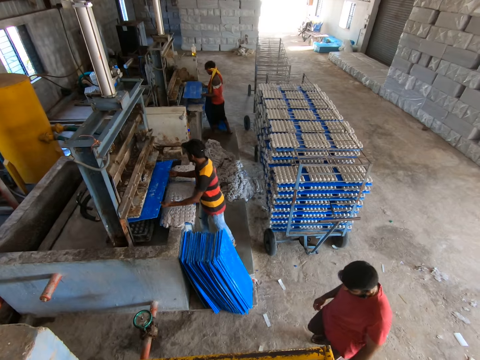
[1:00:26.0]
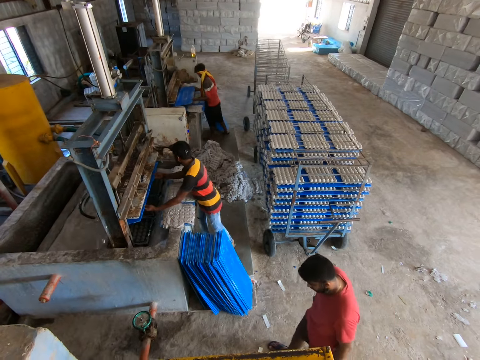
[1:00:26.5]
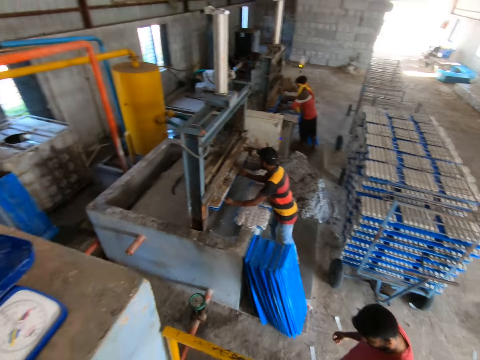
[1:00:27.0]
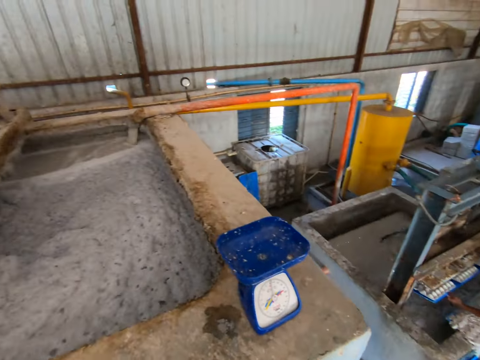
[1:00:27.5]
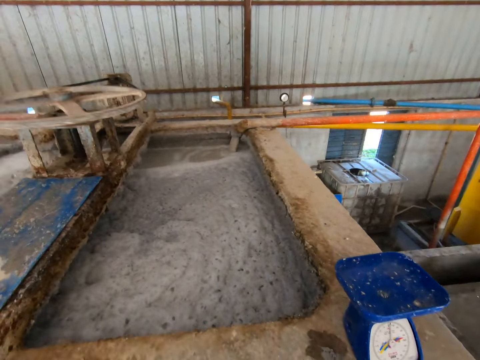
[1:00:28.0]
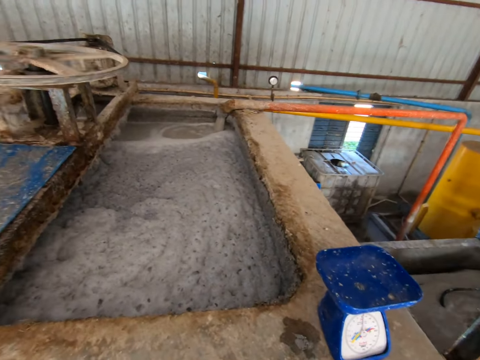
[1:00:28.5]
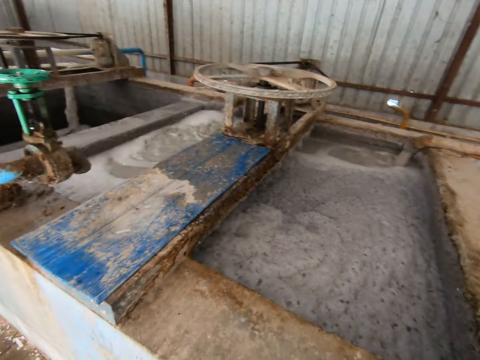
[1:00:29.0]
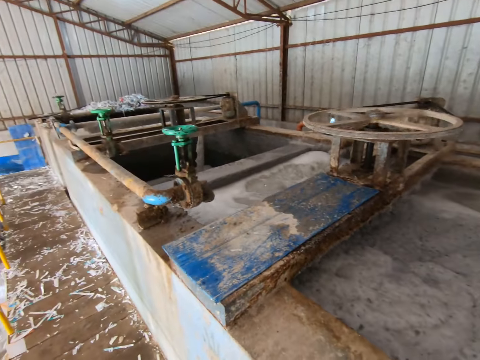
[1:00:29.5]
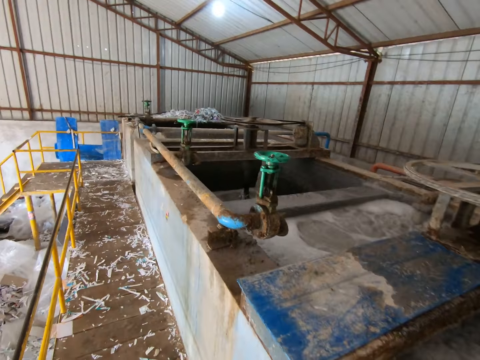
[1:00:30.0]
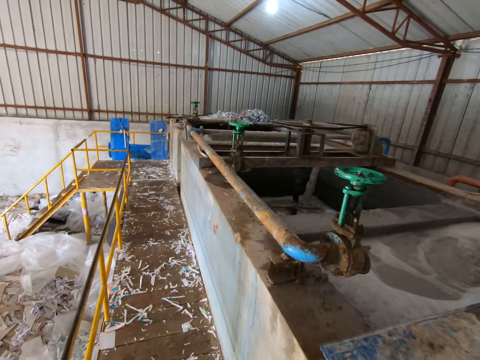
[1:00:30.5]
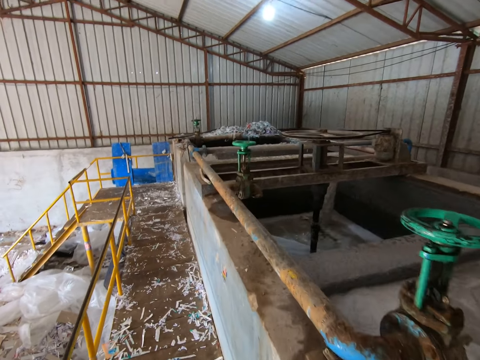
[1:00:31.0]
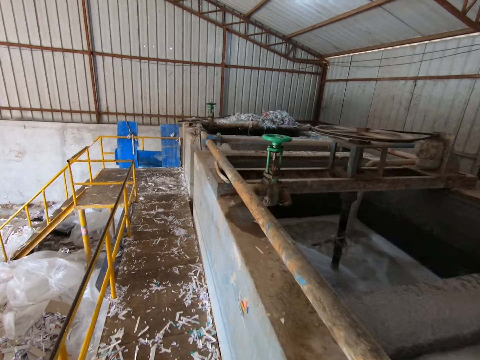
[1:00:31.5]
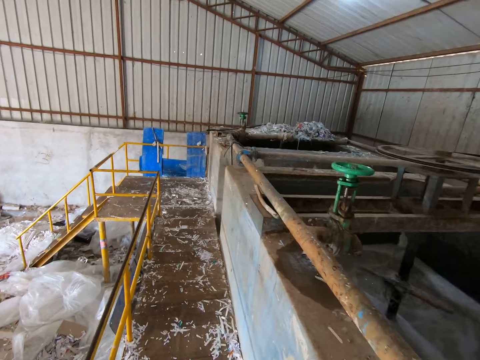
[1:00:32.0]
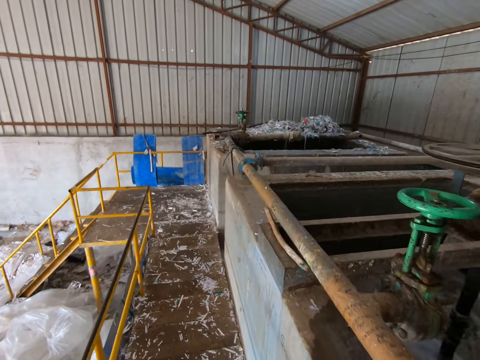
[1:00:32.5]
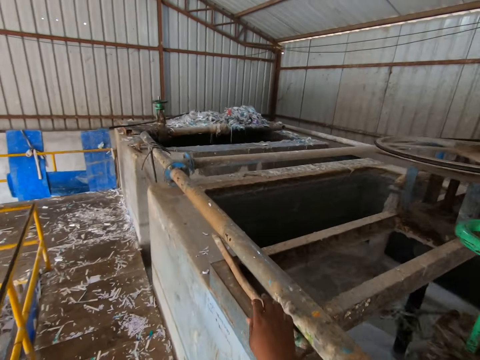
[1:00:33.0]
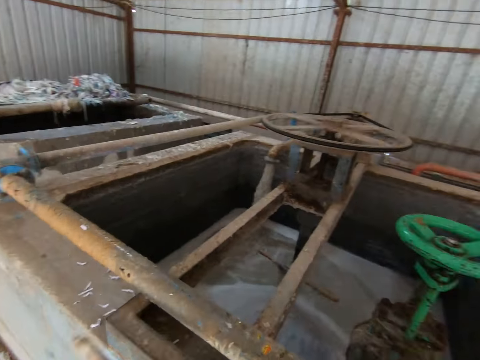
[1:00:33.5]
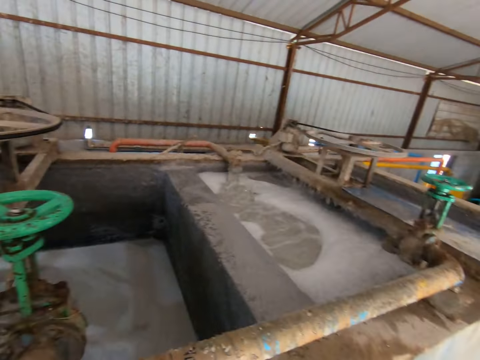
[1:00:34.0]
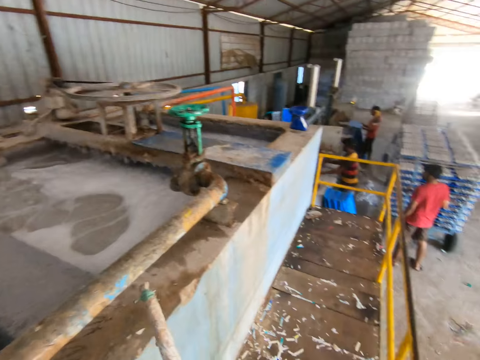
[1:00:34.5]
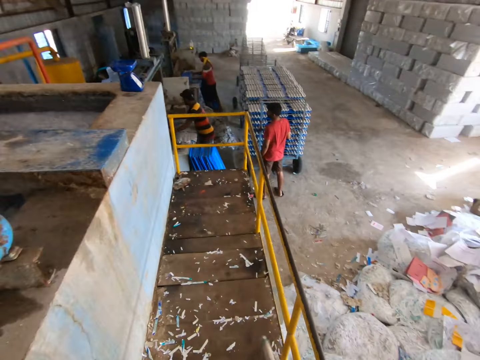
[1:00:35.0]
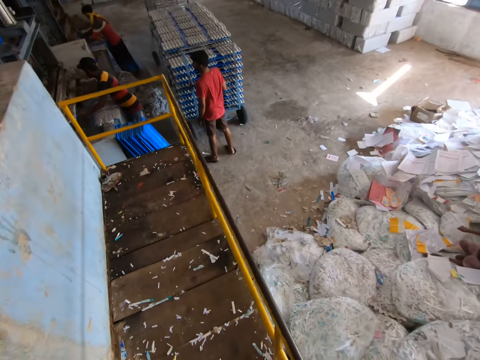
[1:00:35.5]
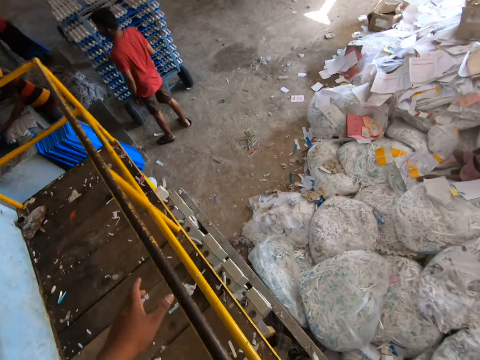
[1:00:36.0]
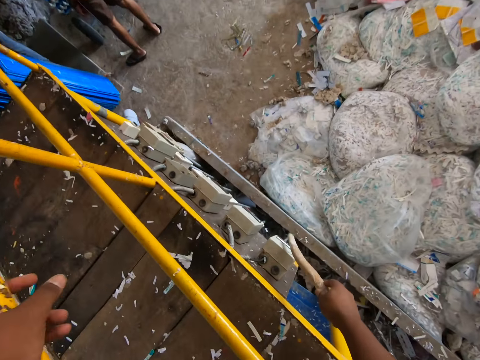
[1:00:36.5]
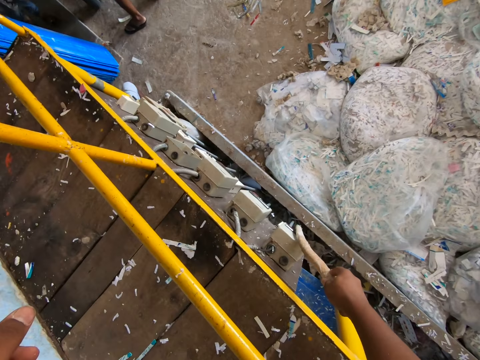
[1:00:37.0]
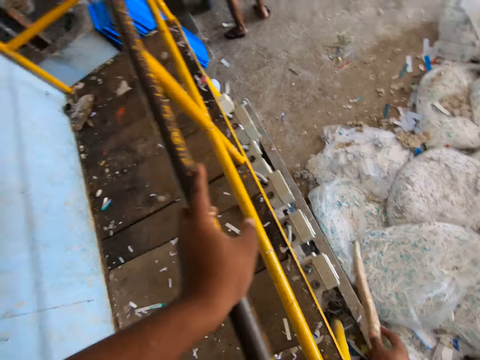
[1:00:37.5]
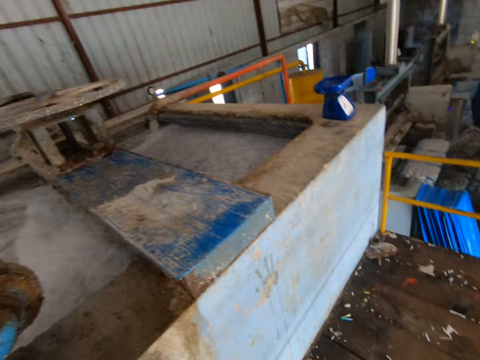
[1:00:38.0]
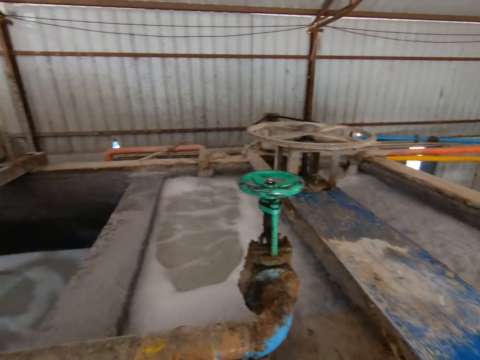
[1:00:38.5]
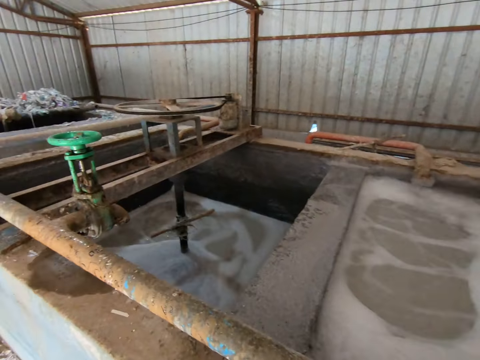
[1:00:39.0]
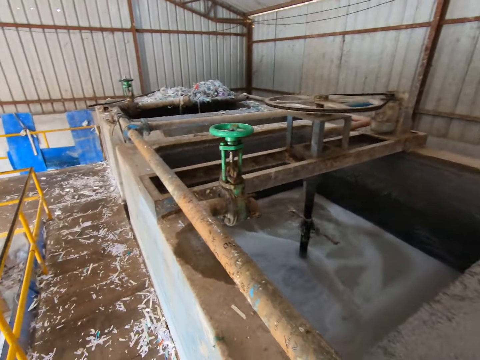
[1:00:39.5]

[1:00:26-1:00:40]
A man puts the tray in his hands in the molding machine. Another man picks up the metal sheet. The other man puts the tray in his hands in the molding machine. The first man holds the metal sheet in the machine. The other man holds the metal sheet in the machine. The camera wearer looks around the factory. The first man pulls the tray of paper pulp egg holder from the molding machine with his hands. The camera wearer walks towards a pool. He picks a stick from a metal on the pool slab with his right hand. He looks around the factory. He walks towards a rail. He holds the rail with his left hand. He puts on a switch on the wall with the stick in his right hand. He squeezes the switch with the stick. He looks around the factory. He walks towards the pool.

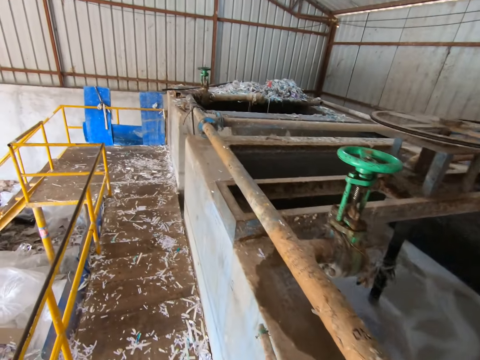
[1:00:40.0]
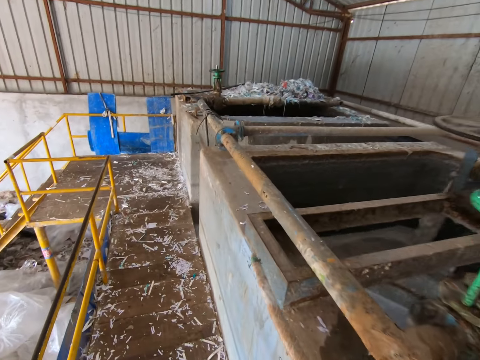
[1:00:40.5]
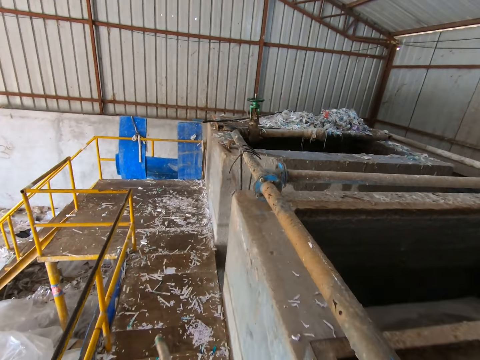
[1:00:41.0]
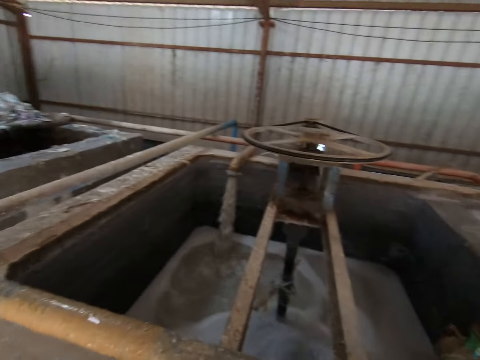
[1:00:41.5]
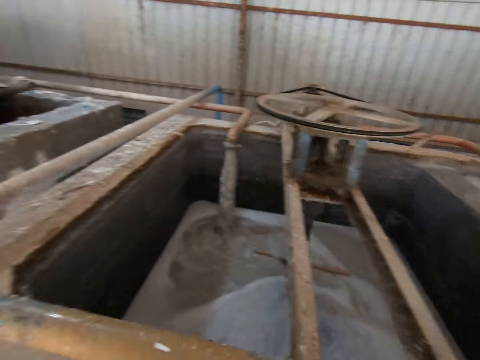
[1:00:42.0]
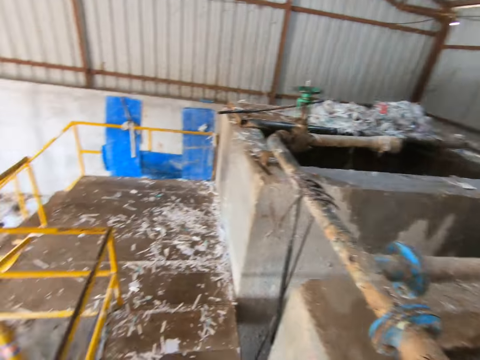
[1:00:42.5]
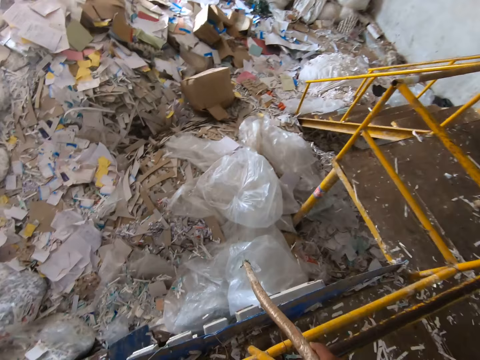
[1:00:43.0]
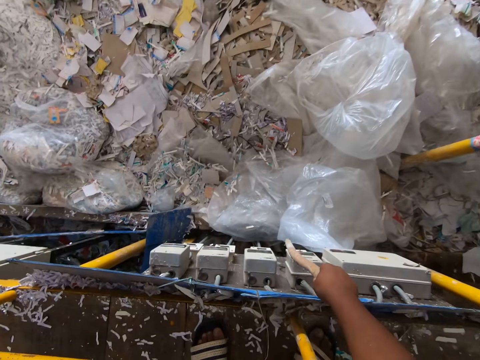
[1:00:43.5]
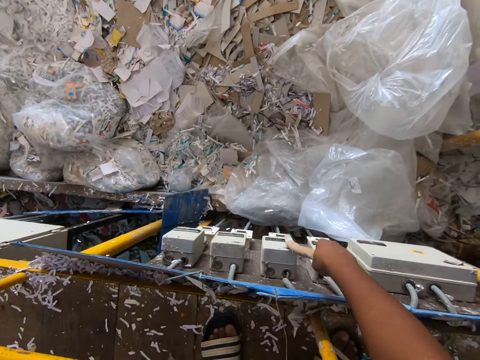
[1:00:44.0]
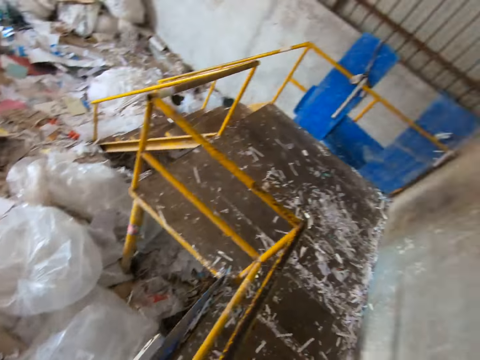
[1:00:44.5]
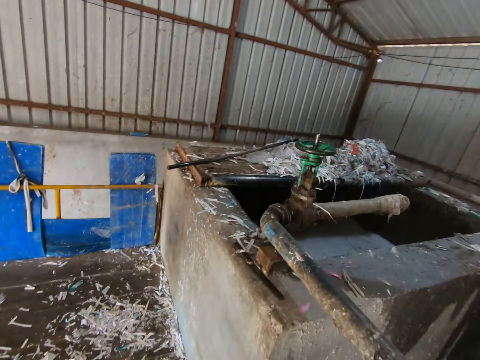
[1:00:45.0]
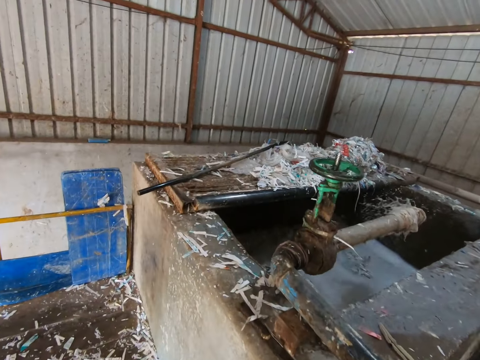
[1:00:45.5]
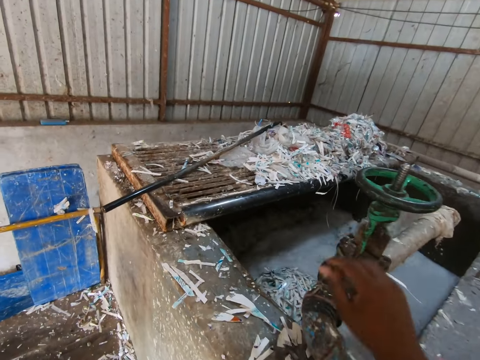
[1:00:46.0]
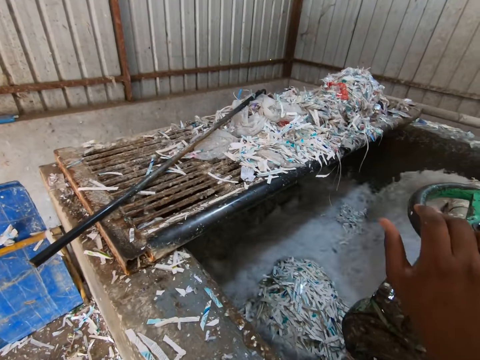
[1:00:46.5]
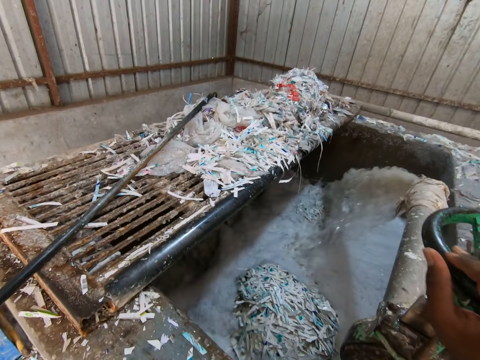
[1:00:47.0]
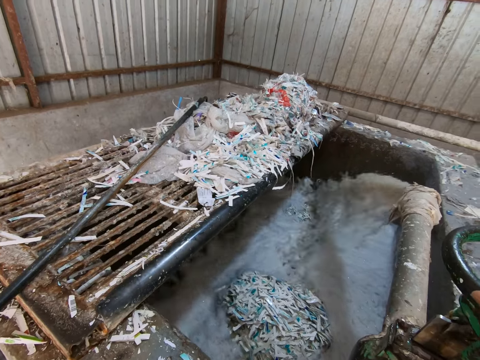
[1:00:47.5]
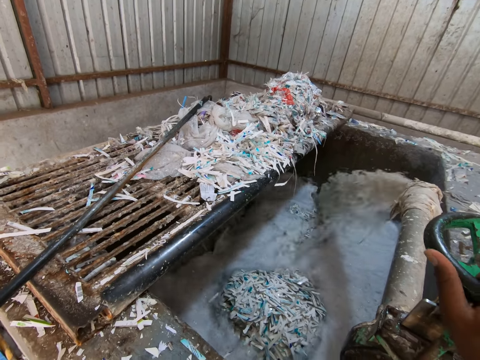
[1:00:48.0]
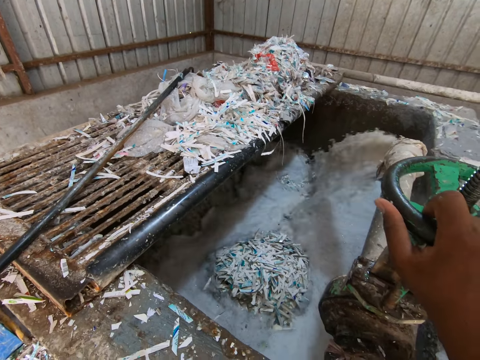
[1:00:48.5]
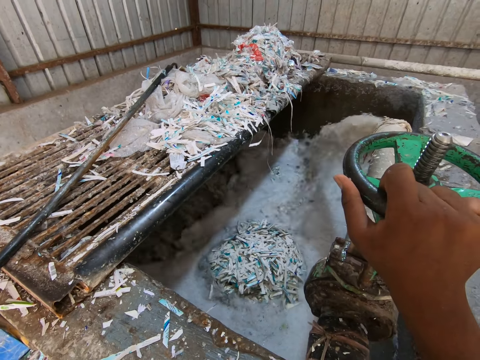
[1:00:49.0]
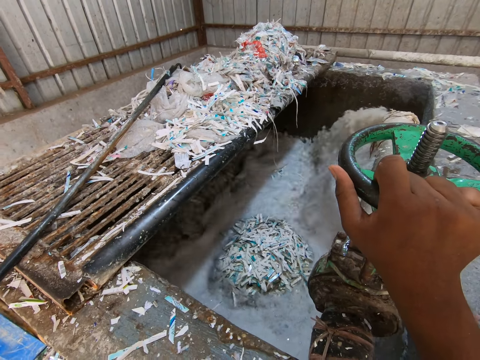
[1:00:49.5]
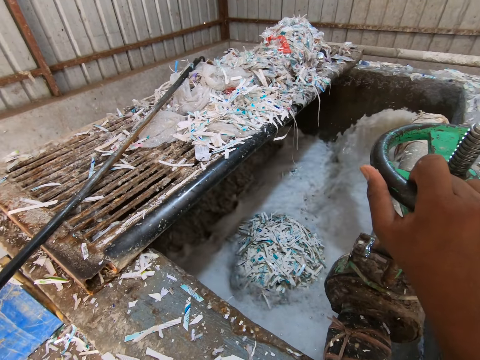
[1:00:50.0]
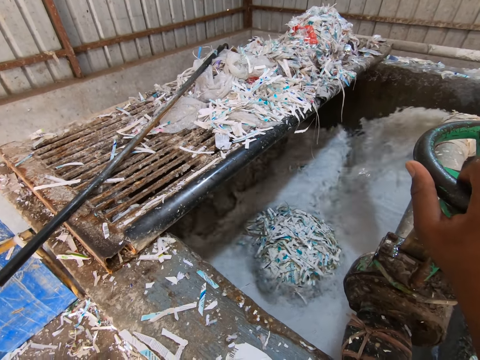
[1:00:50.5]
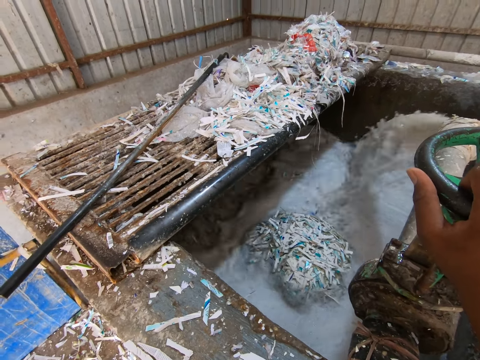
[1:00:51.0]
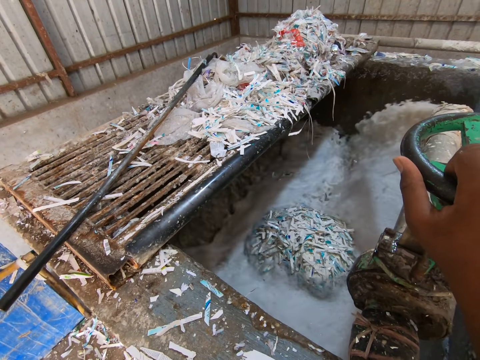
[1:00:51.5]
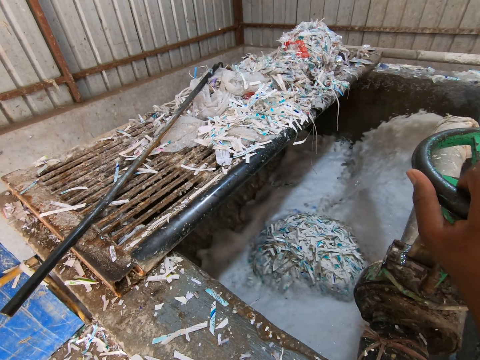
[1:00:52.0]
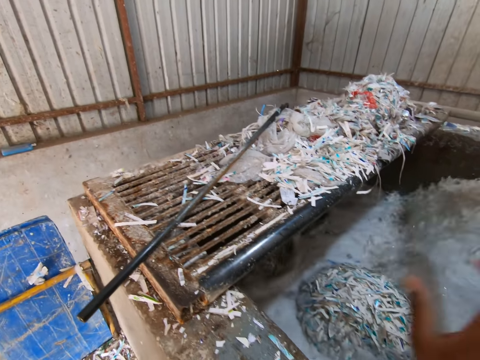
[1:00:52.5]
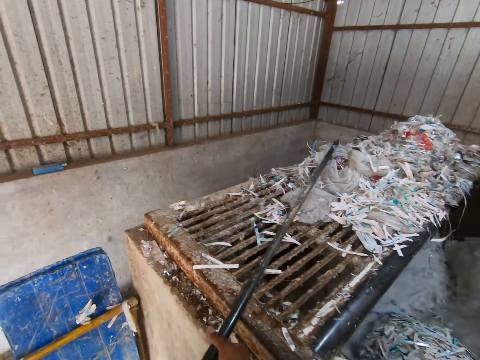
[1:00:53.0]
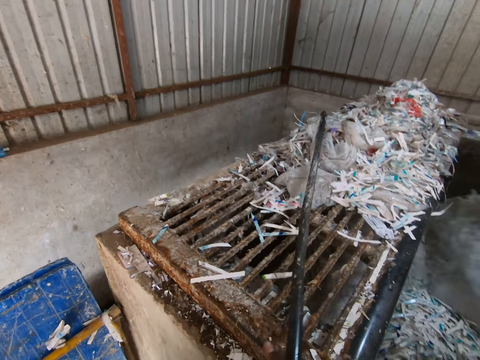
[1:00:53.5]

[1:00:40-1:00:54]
The camera wearer looks around the factory. He puts on the switch of the water pipe on the wall with the stick in his right hand. He looks around the factory. He walks around the factory. He turns a valve handle with his right hand. He stares at the materials inside the water chamber. He picks a rod from the pool top with his right hand.
